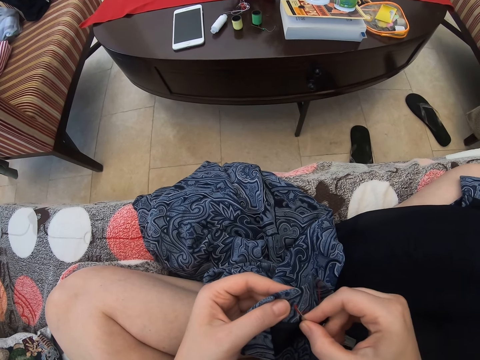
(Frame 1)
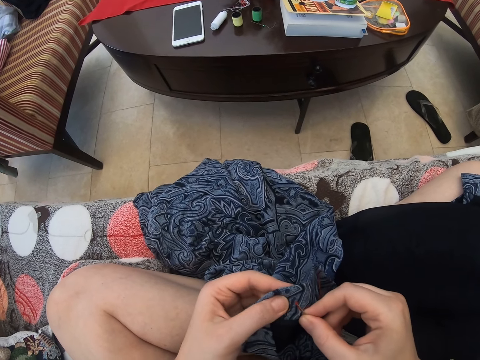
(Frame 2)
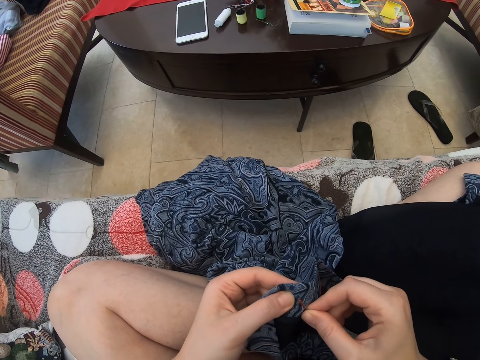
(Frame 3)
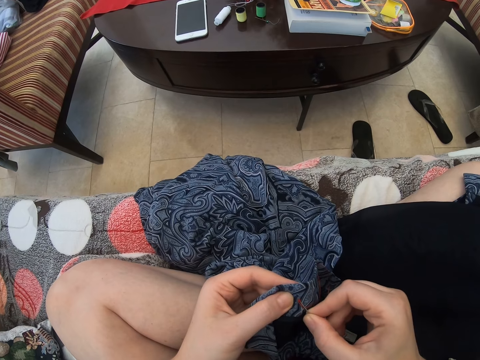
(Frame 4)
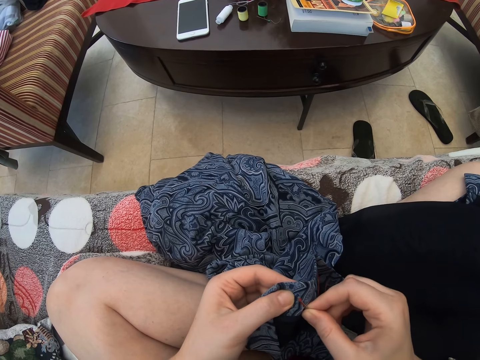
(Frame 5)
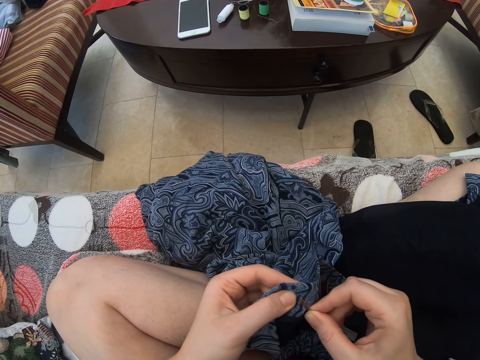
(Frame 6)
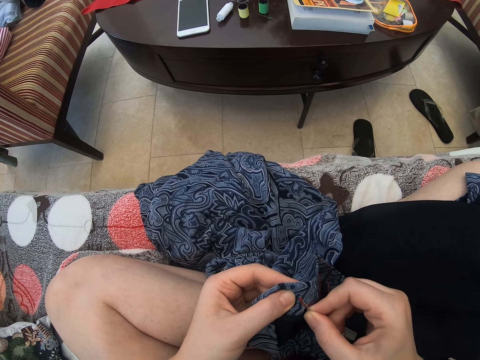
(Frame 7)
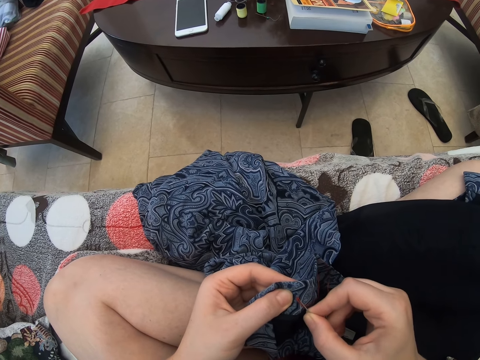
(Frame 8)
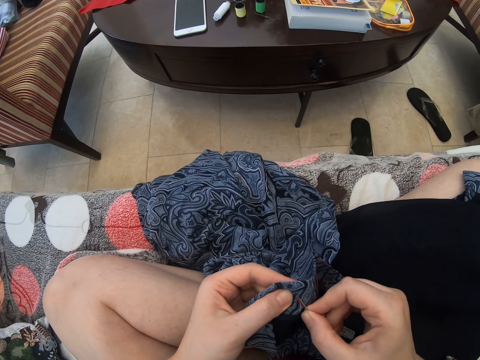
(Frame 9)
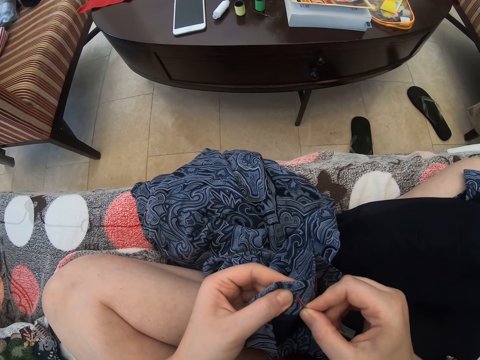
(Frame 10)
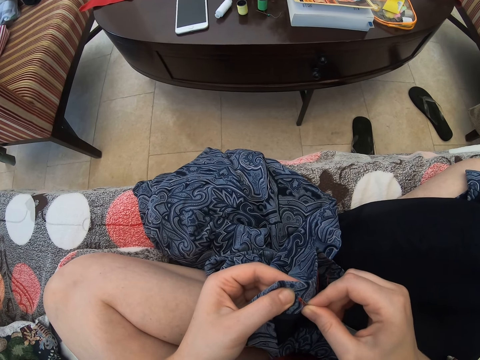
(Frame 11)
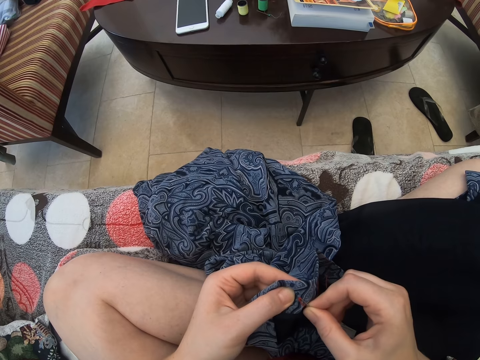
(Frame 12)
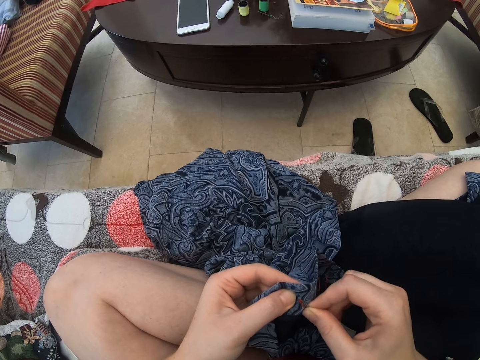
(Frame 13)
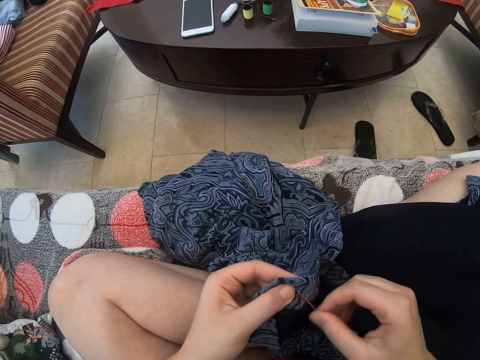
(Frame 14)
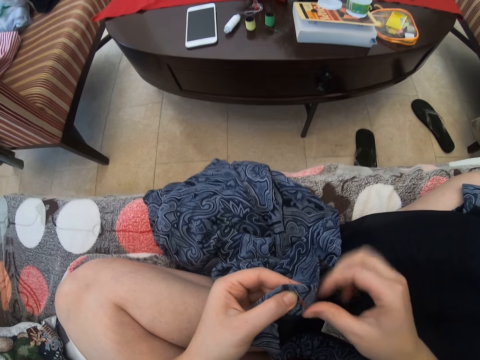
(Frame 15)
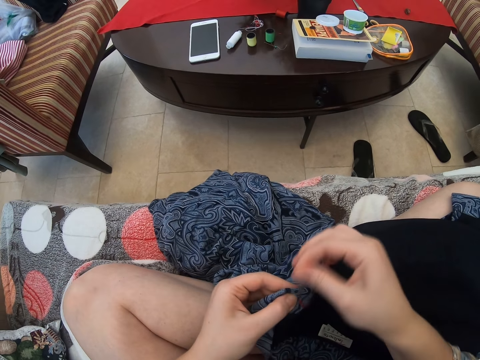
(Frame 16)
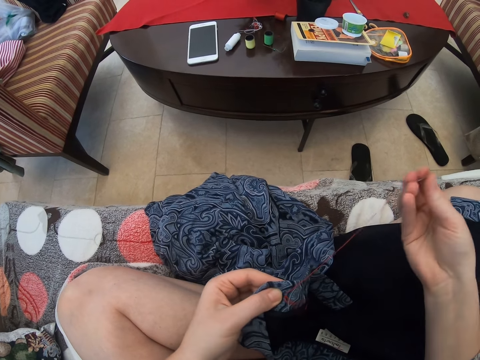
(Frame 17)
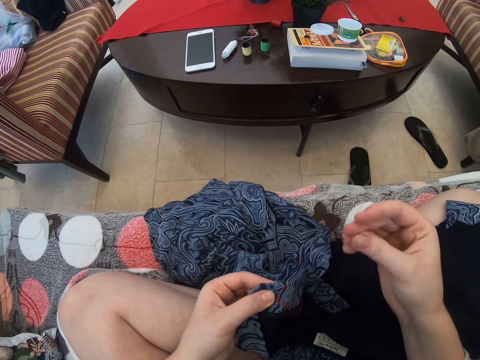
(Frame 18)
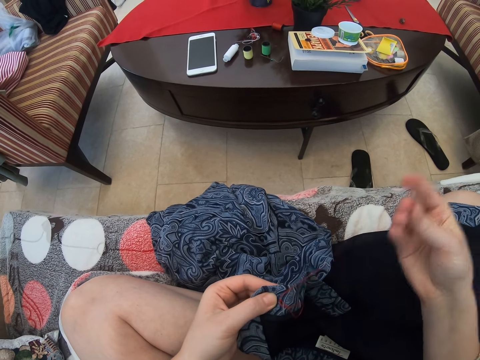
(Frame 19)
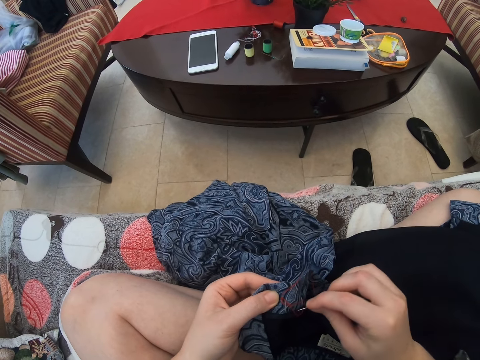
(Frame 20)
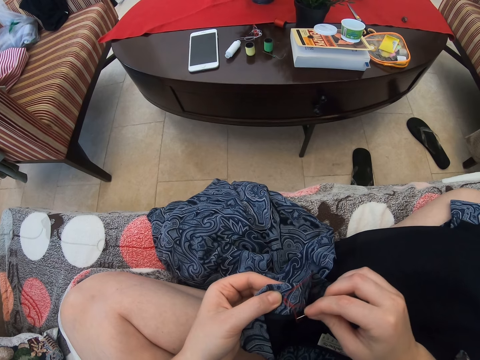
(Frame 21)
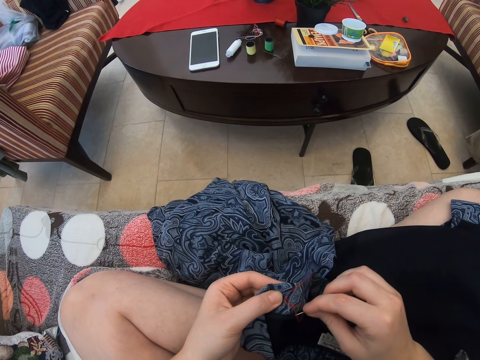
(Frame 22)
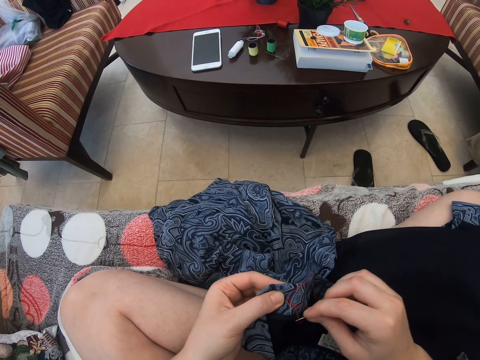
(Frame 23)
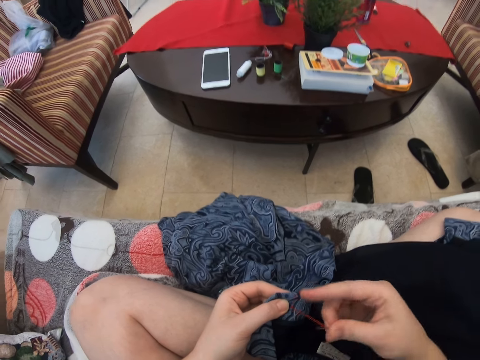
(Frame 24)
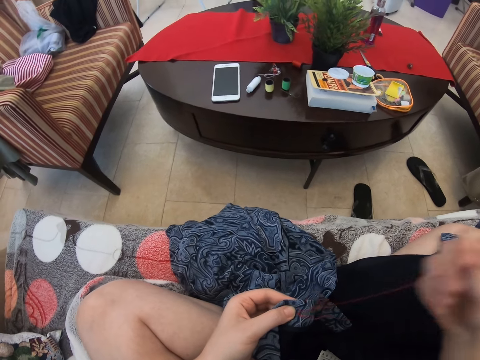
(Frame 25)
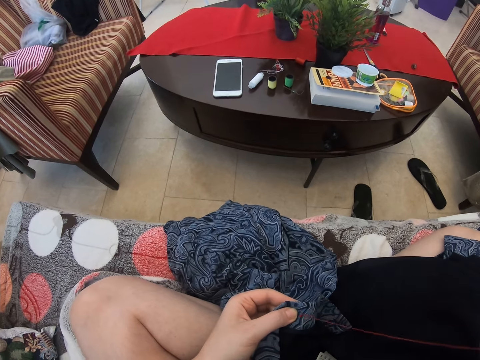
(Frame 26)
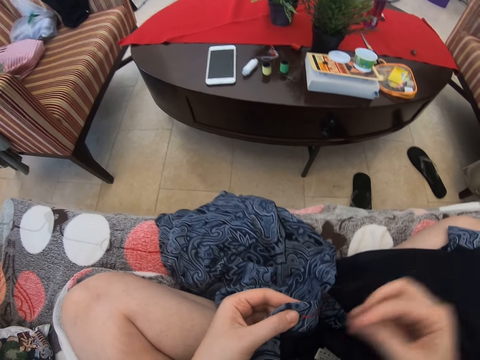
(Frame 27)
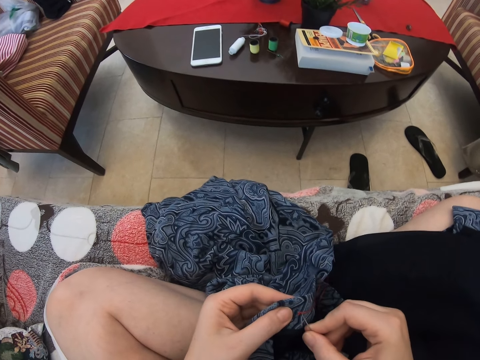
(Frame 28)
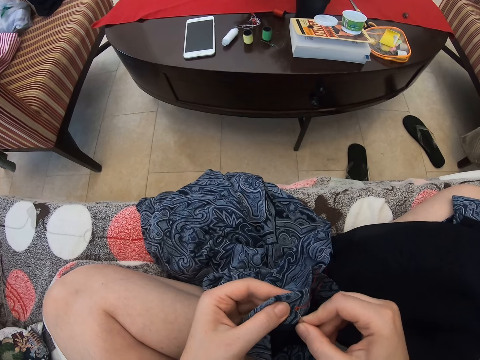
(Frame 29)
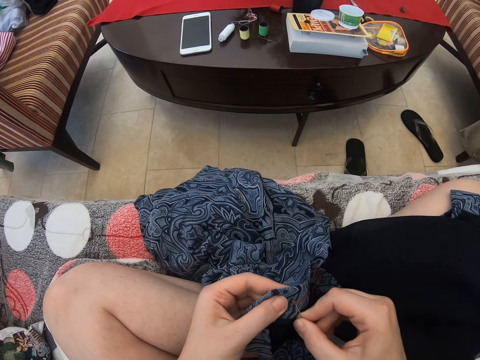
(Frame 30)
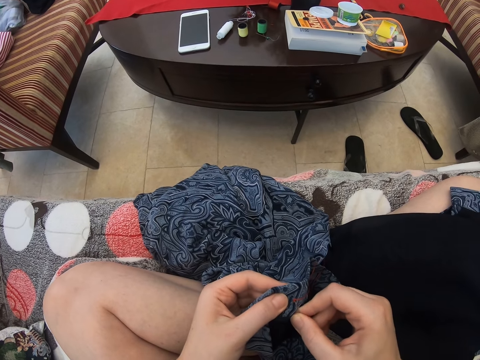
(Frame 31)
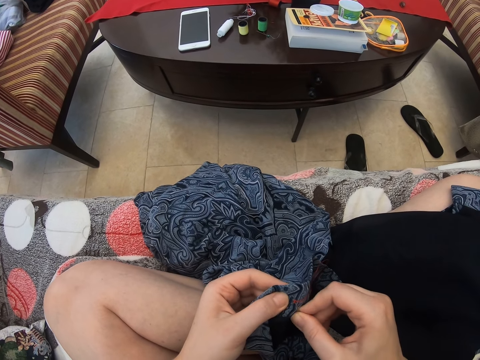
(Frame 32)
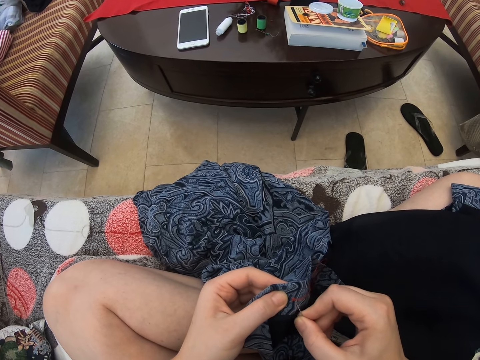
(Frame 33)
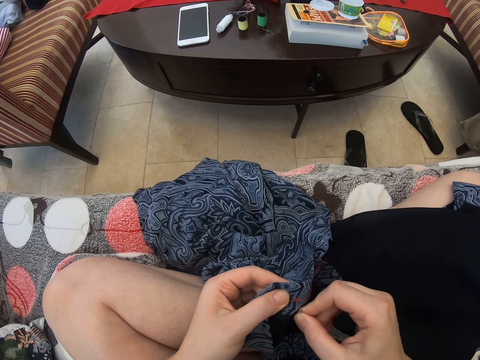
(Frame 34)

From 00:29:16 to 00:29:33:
The camera wearer sews. They pull the thread. They pull the thread again. They sew.

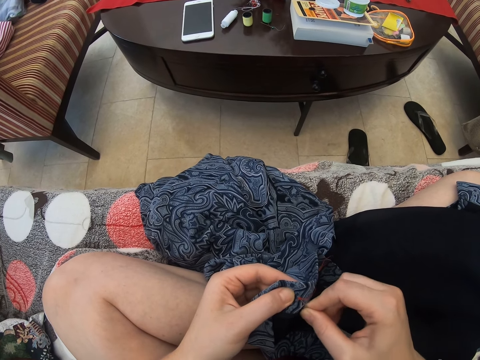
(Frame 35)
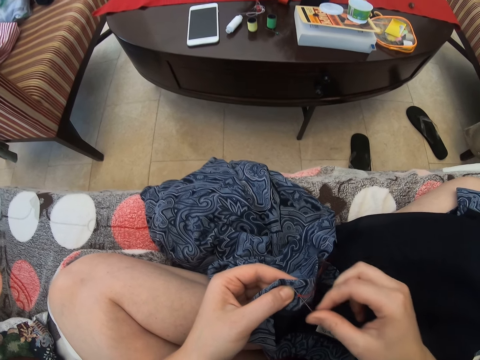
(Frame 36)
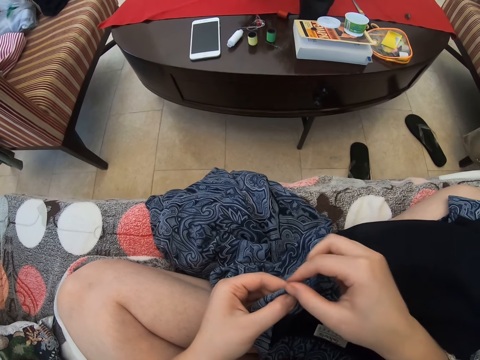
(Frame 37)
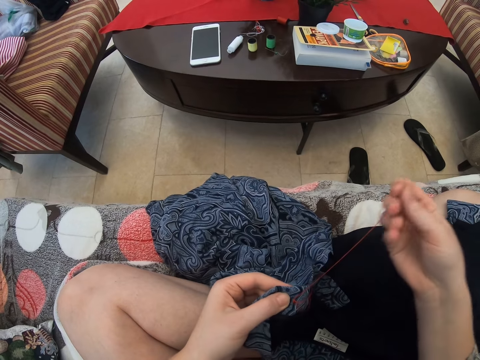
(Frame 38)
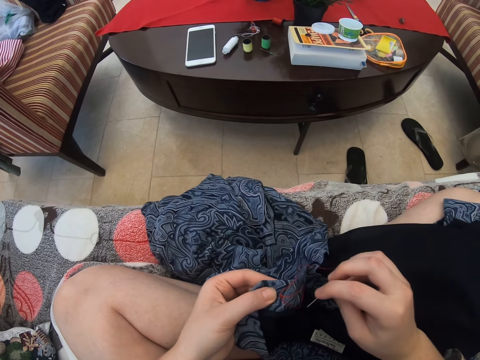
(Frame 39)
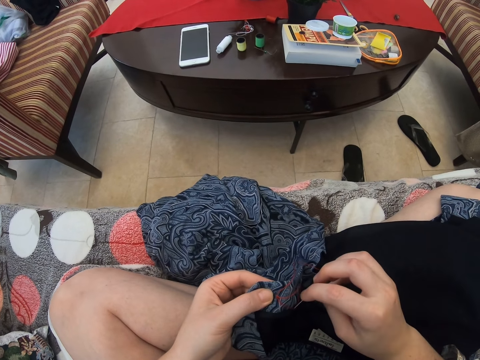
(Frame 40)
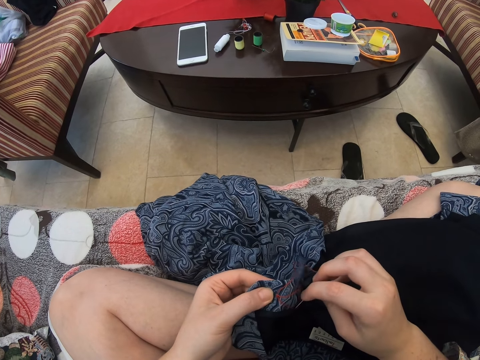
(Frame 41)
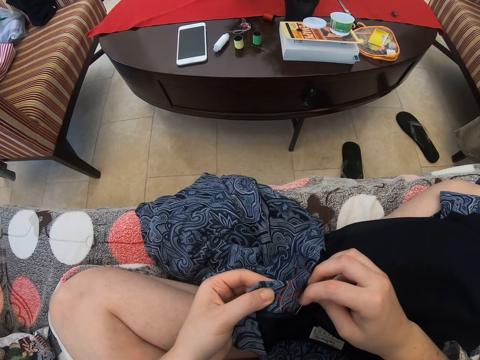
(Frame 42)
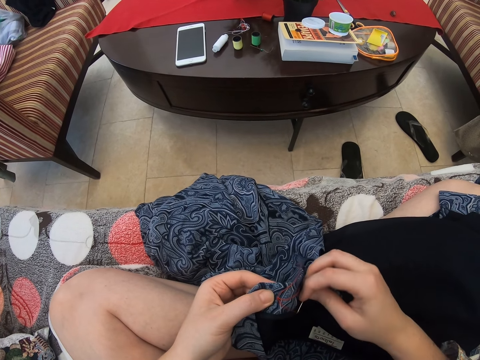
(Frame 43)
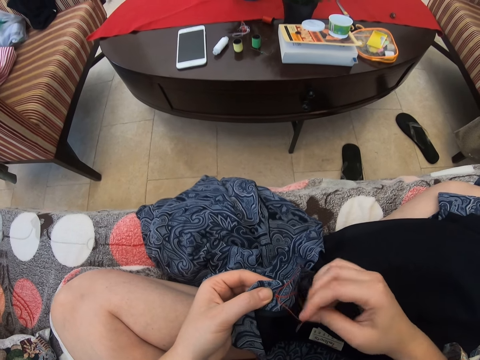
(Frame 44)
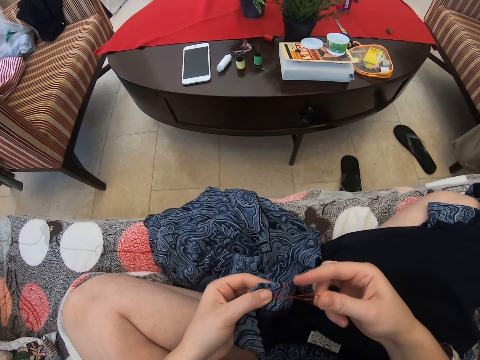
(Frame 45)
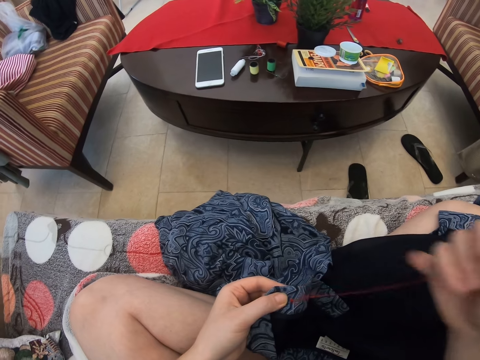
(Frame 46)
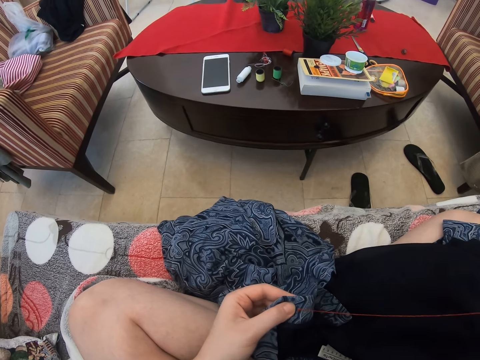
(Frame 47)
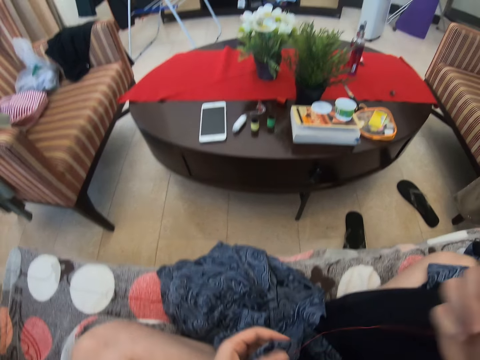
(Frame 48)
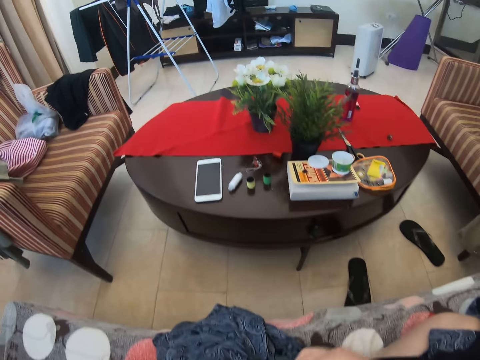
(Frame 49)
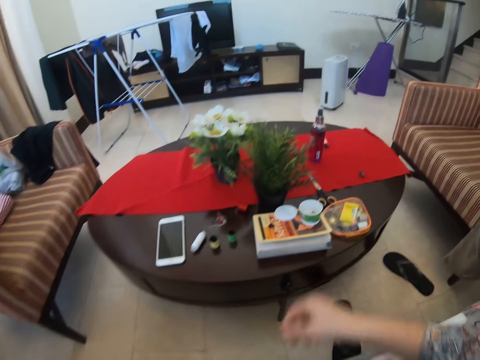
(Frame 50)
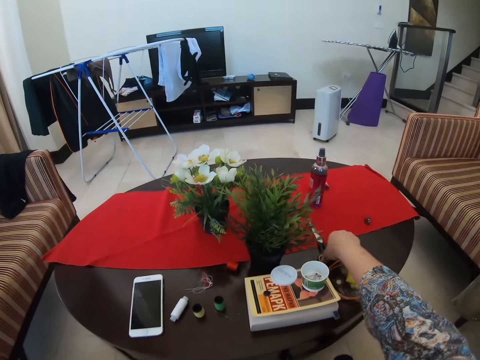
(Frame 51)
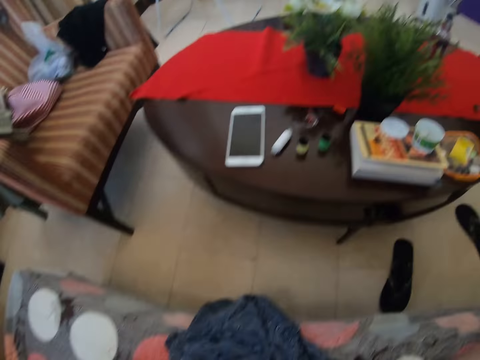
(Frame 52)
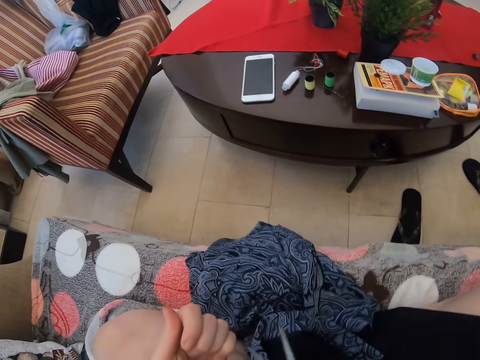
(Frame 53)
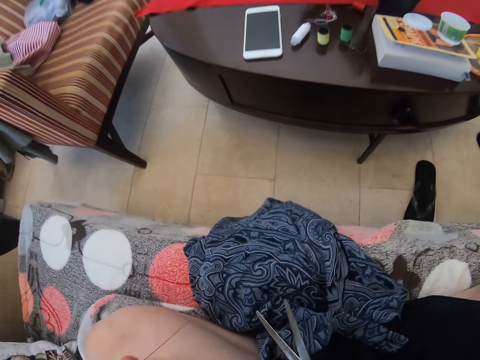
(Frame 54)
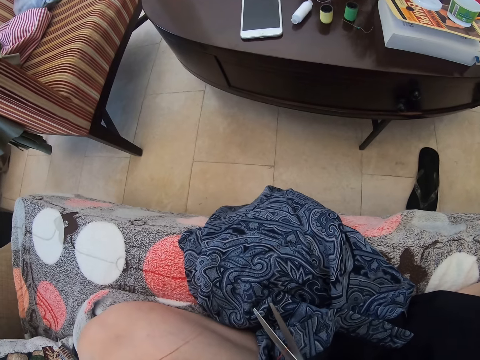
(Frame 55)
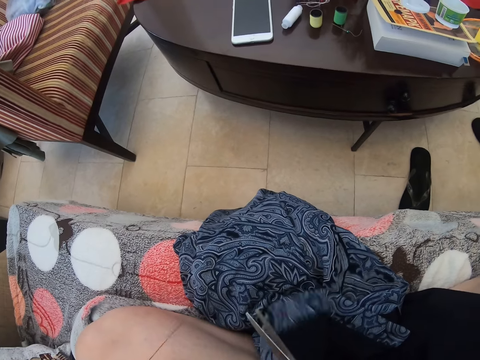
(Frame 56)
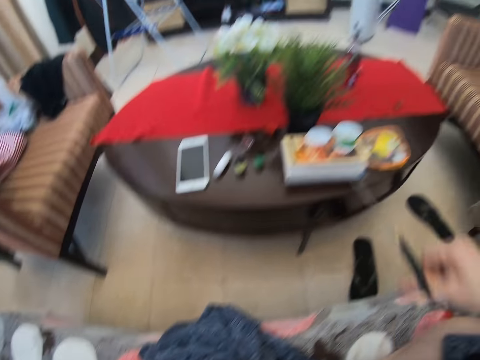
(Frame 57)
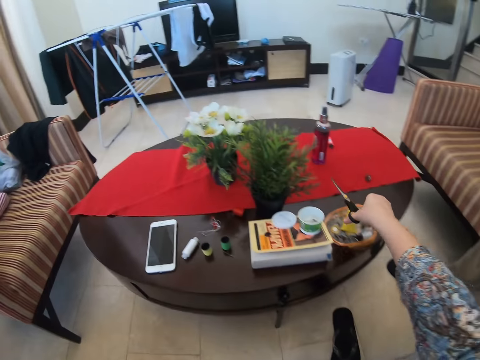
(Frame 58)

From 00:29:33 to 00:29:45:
The camera wearer pulls the thread. They pull the thread again. They pick up the scissors or needle. They cut the thread.
